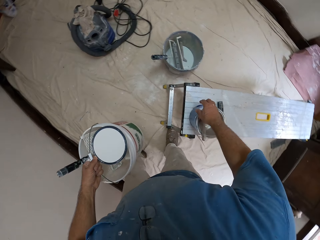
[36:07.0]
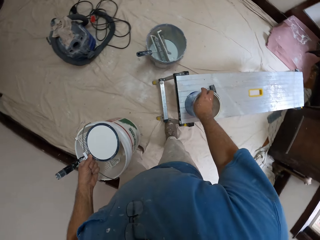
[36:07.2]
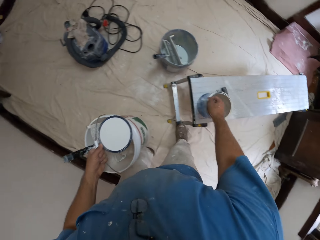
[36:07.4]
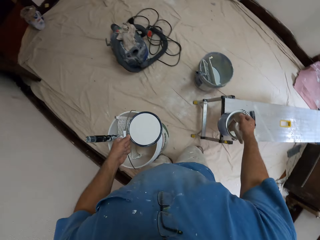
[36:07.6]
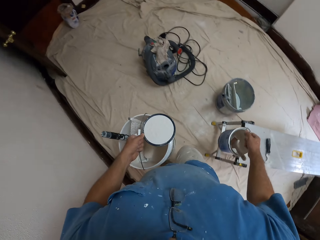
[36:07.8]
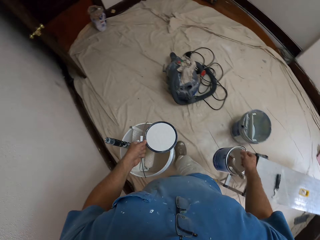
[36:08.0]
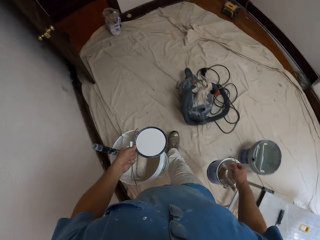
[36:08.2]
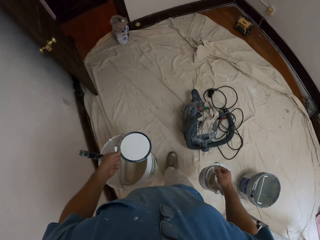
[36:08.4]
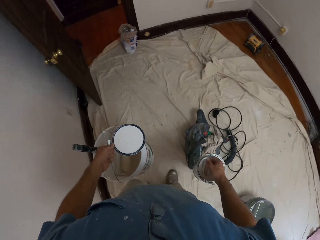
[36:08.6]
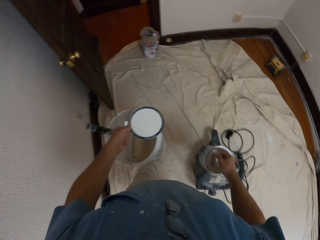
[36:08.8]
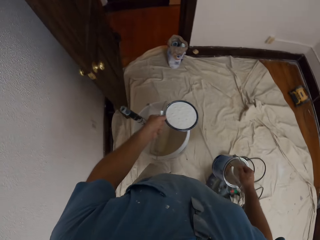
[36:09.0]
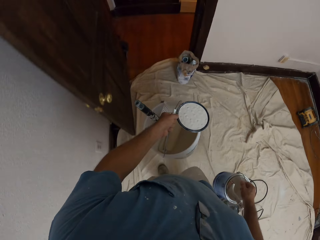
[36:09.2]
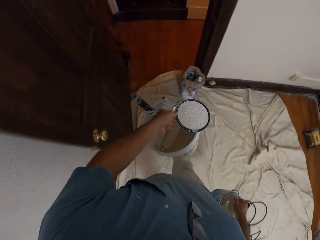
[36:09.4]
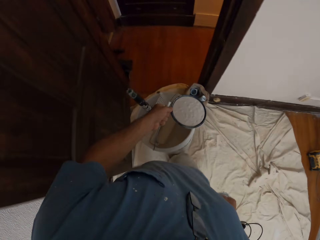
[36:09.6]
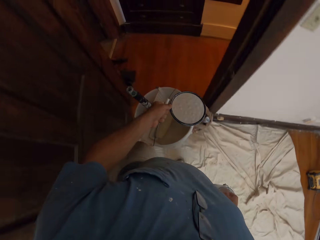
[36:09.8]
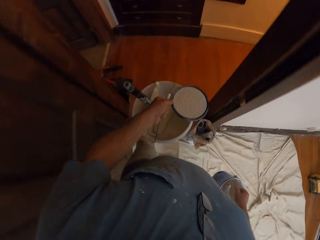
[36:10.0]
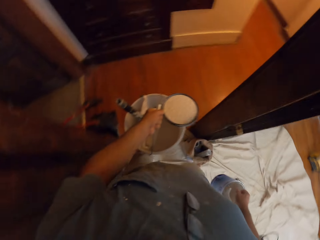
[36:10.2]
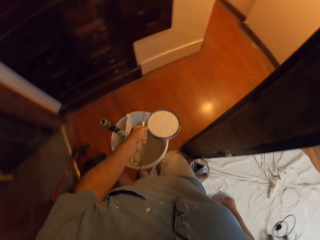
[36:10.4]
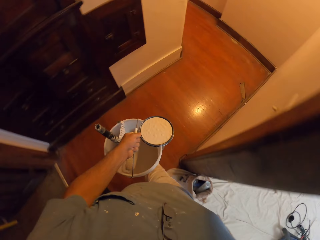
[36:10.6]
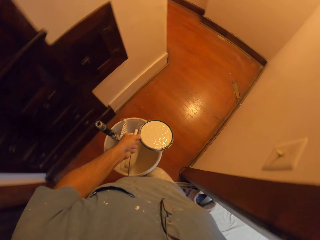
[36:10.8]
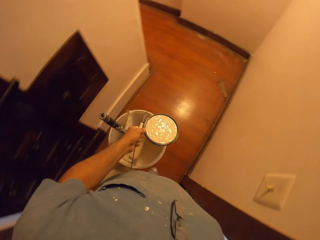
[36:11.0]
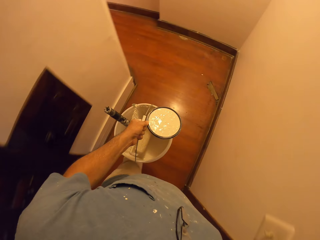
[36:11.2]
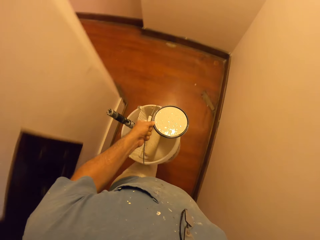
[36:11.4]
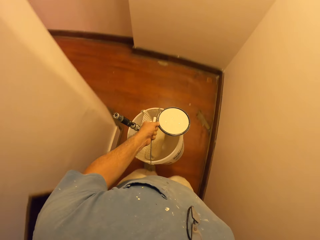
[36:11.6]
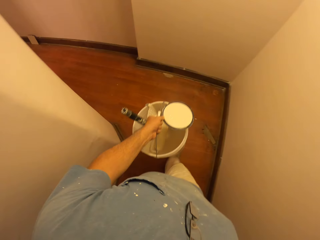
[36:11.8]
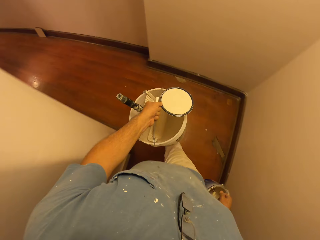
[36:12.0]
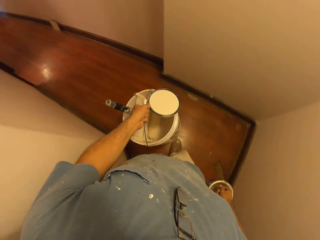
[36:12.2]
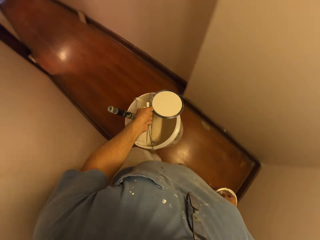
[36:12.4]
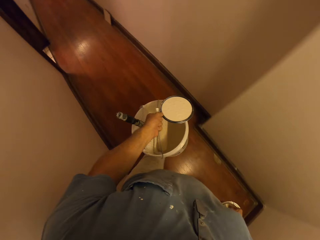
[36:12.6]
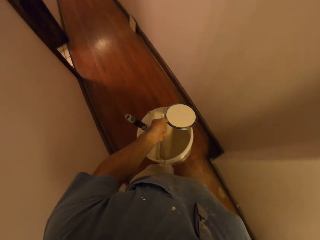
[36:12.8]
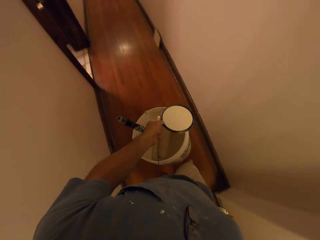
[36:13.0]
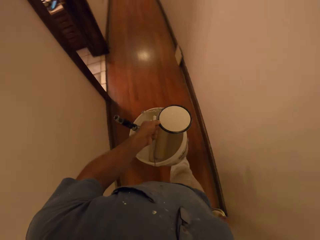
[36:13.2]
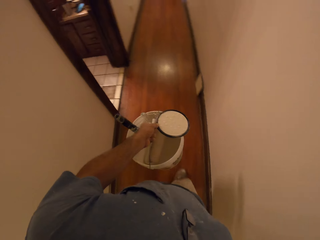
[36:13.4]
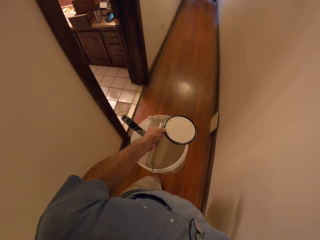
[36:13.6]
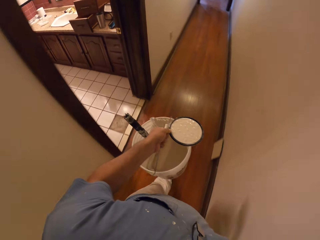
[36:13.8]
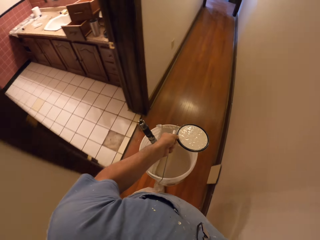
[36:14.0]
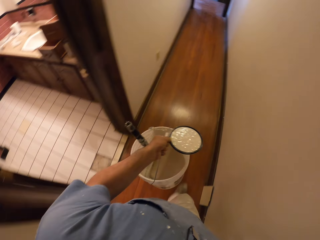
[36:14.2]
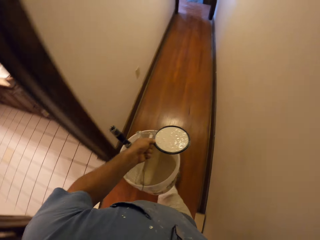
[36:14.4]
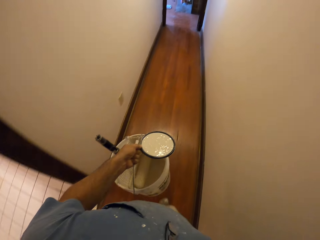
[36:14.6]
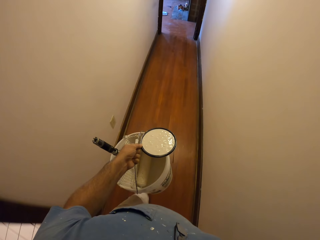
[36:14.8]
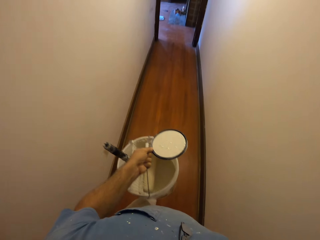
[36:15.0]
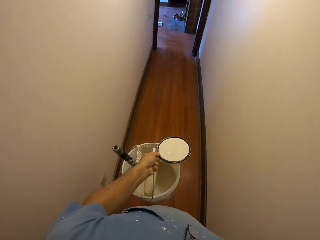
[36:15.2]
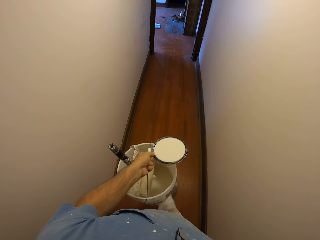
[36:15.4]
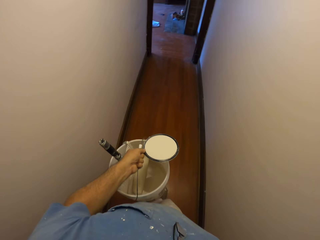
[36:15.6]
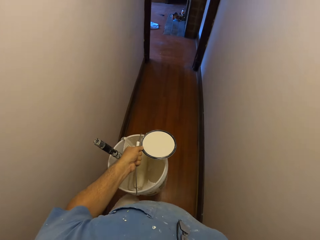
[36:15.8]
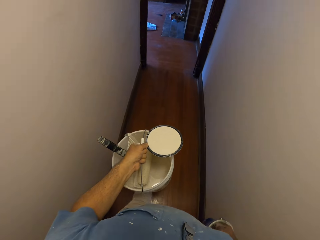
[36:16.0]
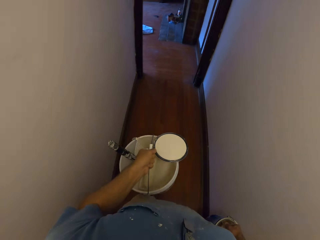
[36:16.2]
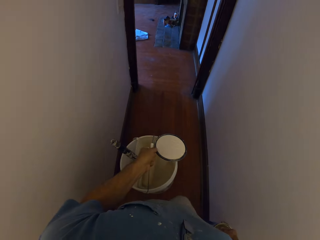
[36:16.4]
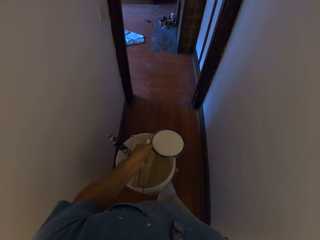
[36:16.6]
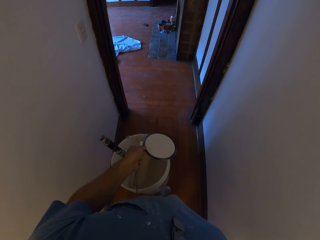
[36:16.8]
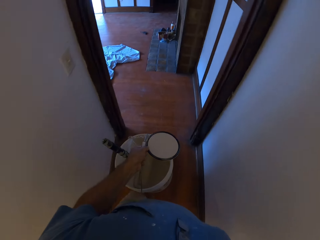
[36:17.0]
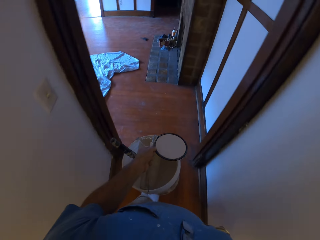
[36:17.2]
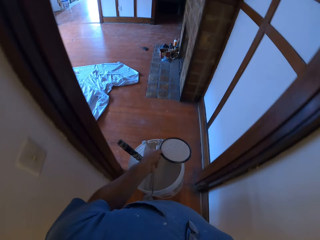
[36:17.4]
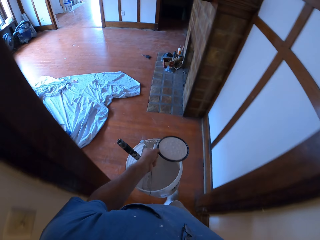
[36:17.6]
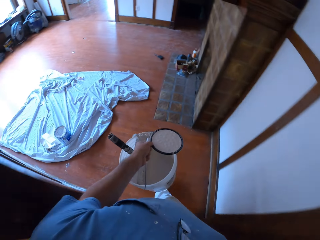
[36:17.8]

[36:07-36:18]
The camera wearer picks up the paint can from the sawhorse. They walk out of the room.

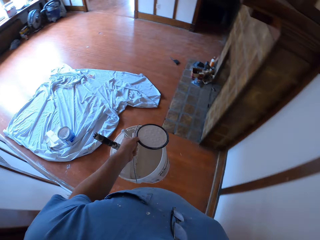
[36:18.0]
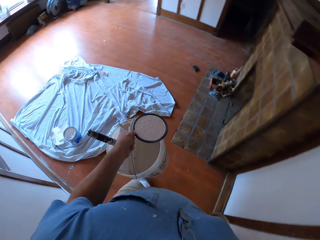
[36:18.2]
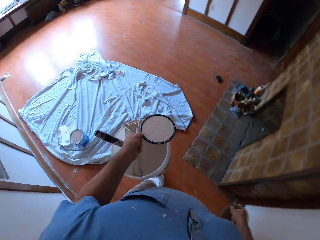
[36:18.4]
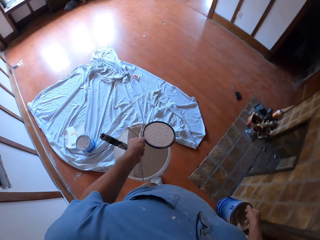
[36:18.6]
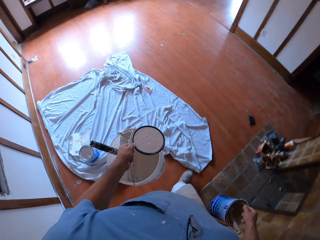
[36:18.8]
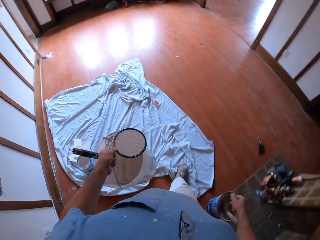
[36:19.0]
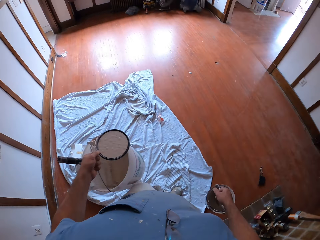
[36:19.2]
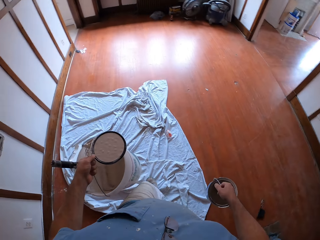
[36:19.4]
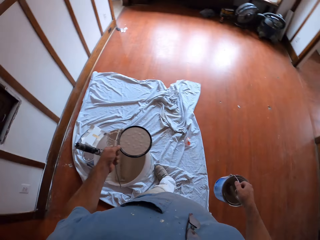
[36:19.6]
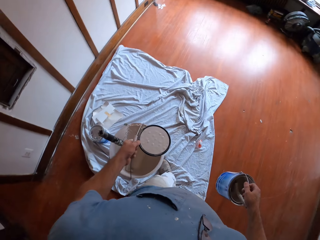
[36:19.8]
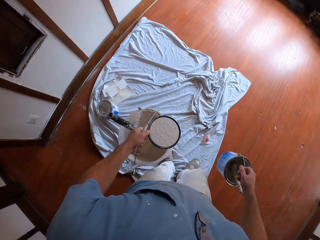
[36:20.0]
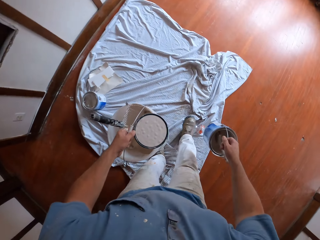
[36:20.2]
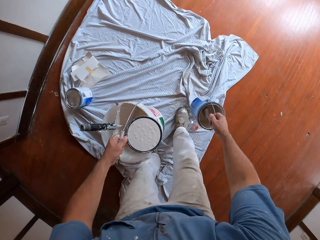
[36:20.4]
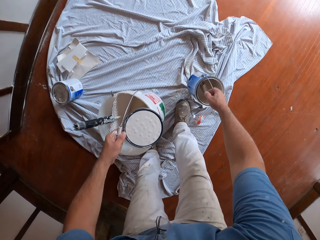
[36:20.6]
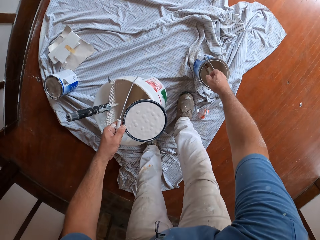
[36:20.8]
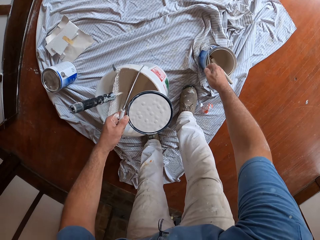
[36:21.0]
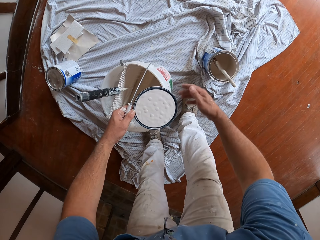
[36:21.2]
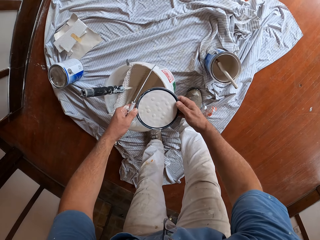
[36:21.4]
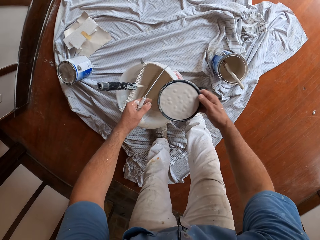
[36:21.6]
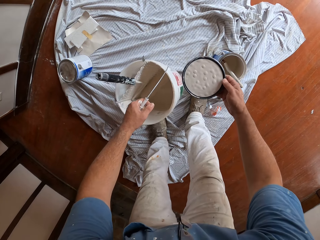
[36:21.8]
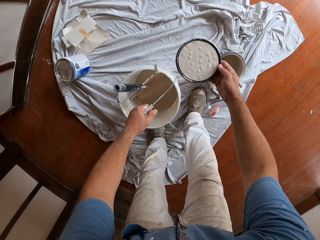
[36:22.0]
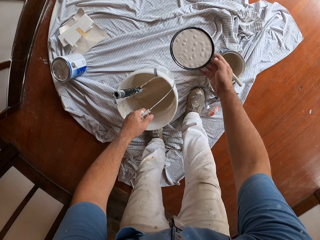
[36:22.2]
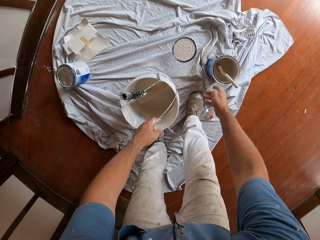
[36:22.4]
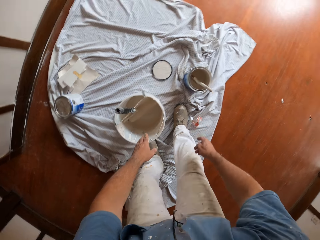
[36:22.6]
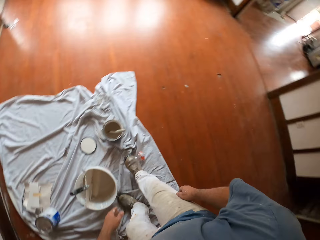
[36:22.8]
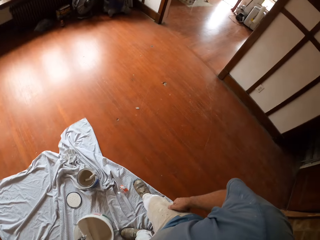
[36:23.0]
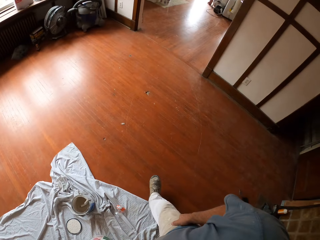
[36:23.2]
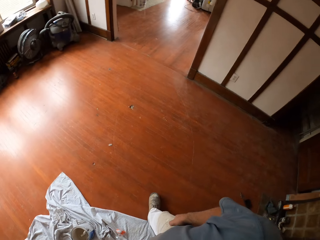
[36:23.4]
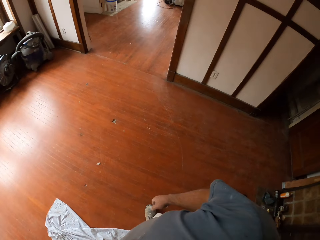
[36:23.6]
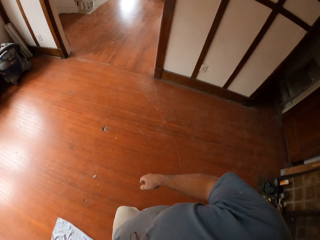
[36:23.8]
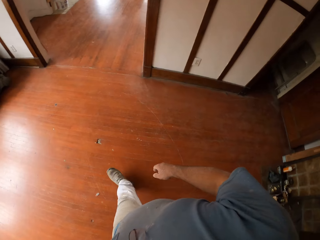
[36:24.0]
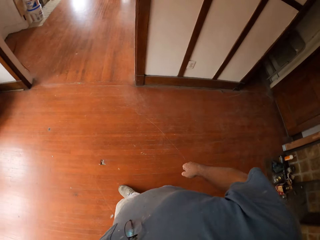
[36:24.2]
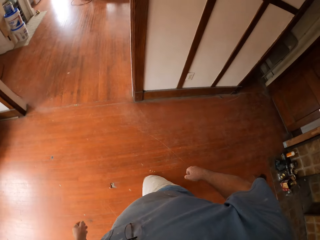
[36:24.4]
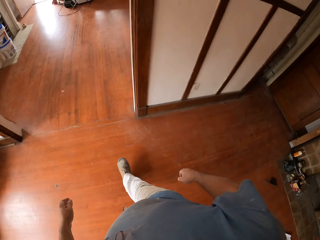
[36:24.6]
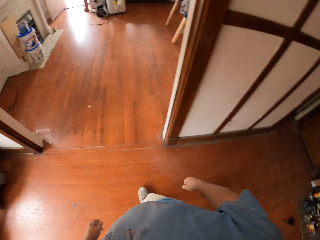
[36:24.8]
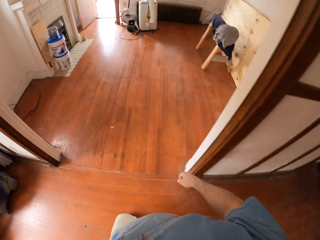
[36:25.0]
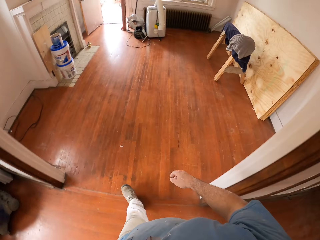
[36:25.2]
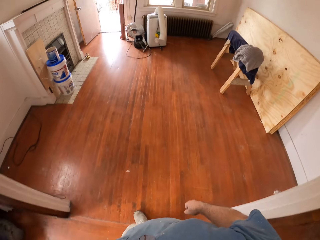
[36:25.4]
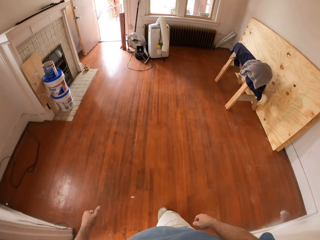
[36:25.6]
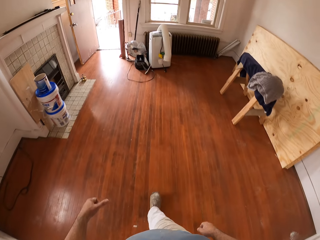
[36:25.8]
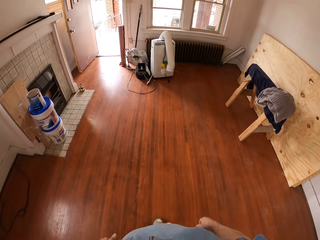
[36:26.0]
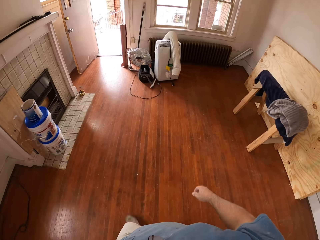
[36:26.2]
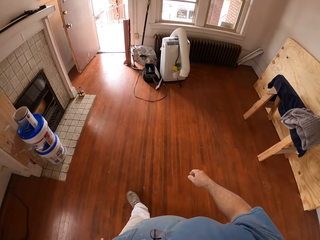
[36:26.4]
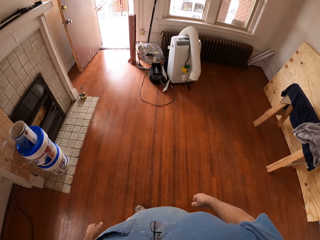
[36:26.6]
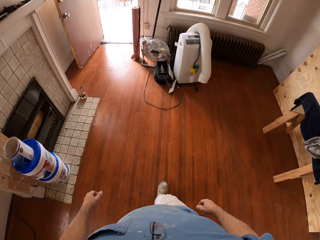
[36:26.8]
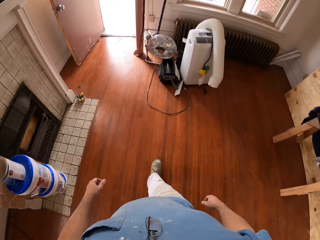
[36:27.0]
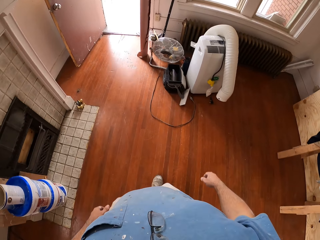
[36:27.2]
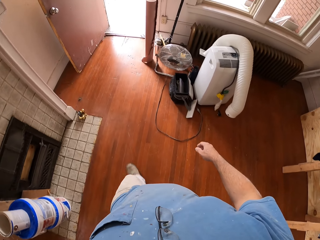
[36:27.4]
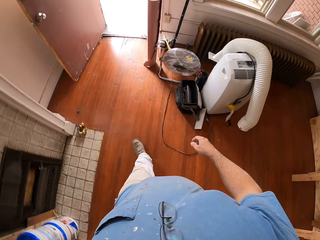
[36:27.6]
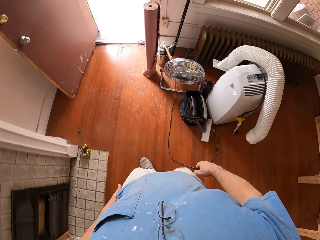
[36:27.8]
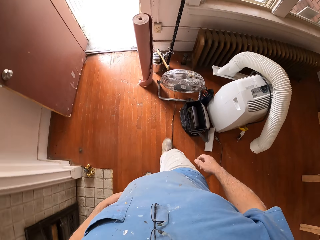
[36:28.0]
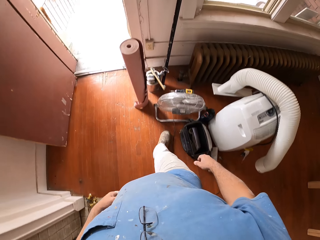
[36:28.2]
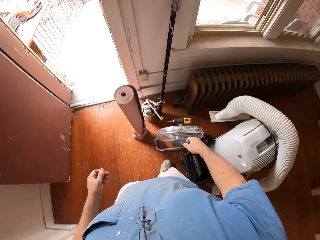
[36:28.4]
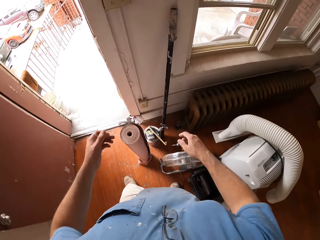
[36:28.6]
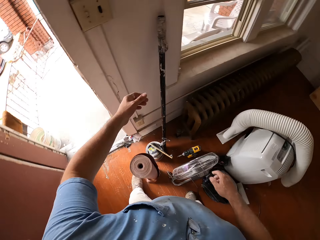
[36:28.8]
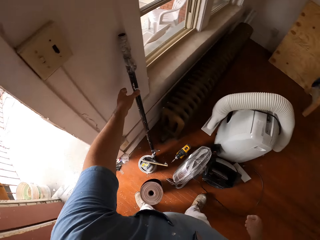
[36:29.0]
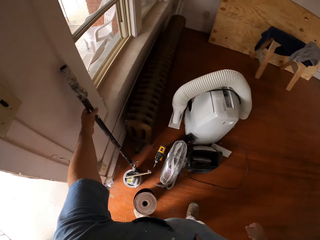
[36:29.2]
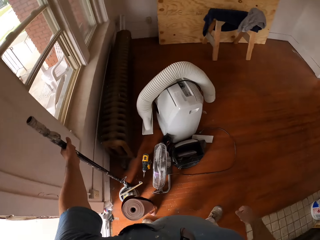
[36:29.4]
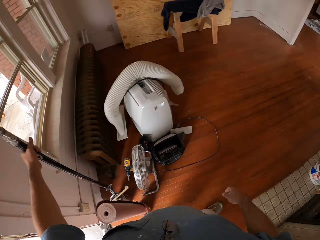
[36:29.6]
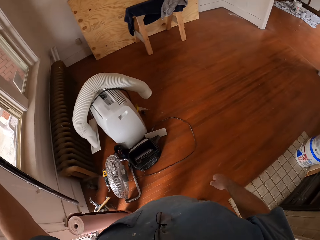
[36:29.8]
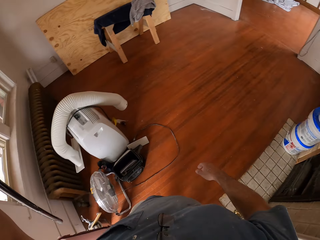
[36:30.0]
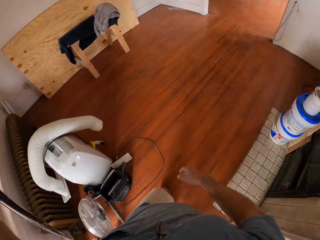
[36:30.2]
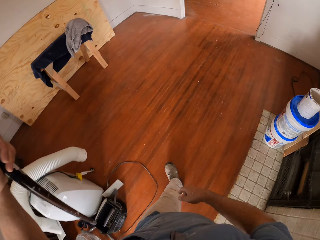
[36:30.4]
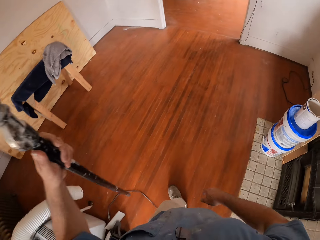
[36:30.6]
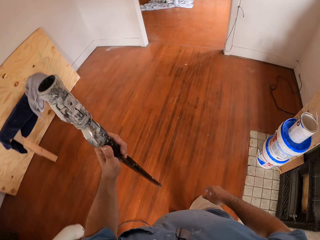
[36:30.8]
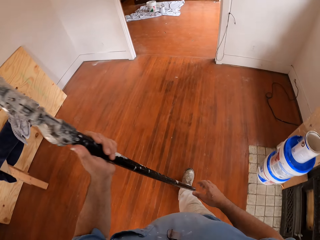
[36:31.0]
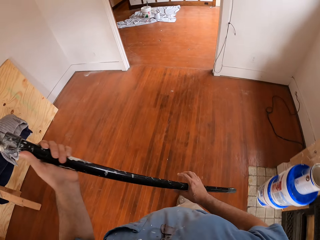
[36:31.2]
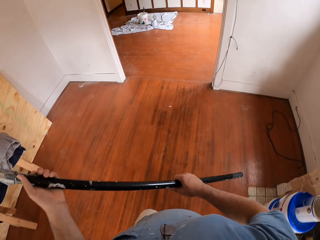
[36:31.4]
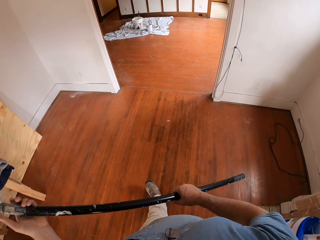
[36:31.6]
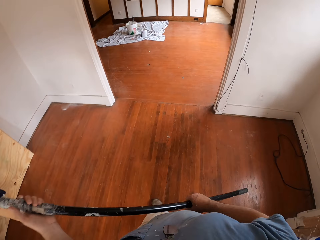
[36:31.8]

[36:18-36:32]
The camera wearer drops the paint bucket on the floor. He drops the paint cover on the floor with his right hand. He positions the paint bucket on the cloth. He moves around the house. He picks up a roller paint pole or extension handle from the wall with his right hand. He carries the extension handle.
